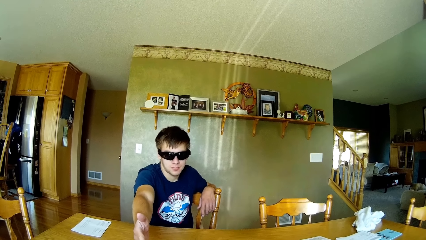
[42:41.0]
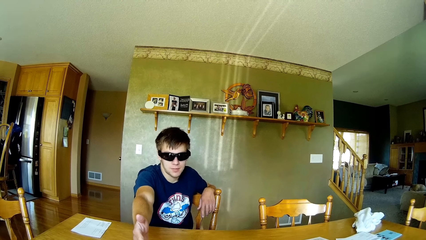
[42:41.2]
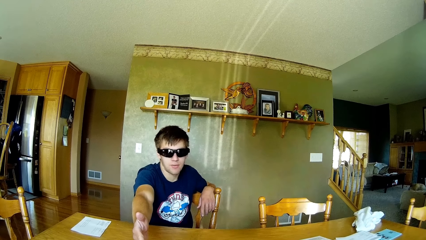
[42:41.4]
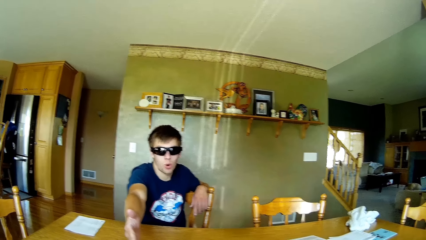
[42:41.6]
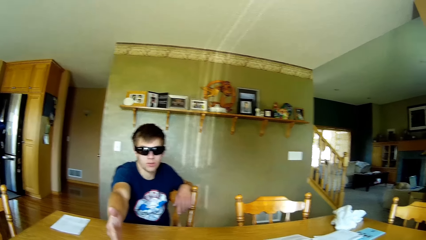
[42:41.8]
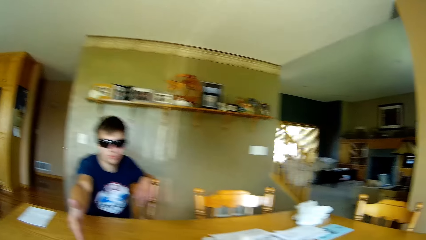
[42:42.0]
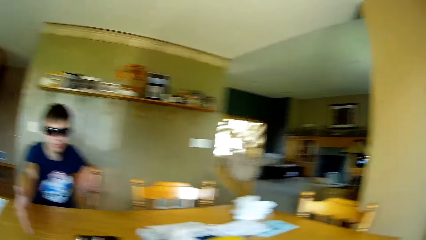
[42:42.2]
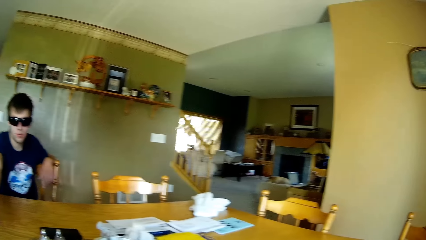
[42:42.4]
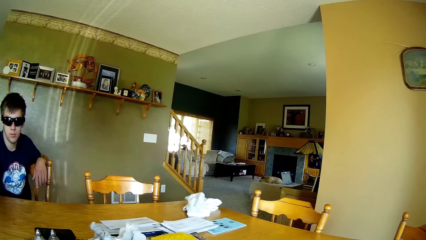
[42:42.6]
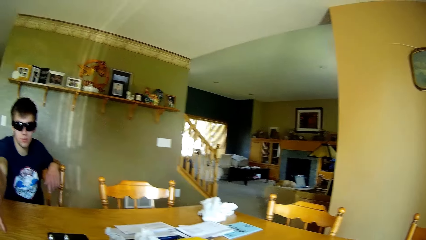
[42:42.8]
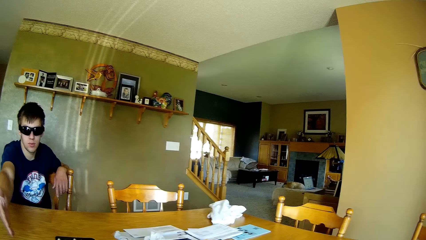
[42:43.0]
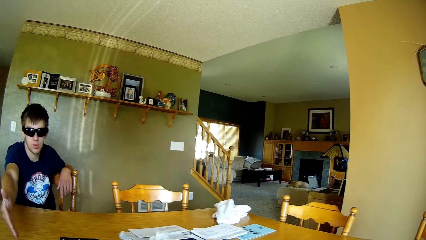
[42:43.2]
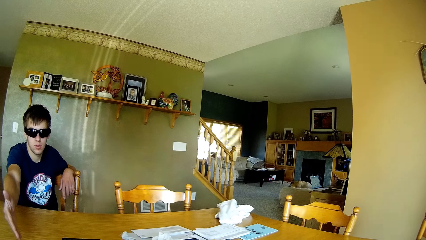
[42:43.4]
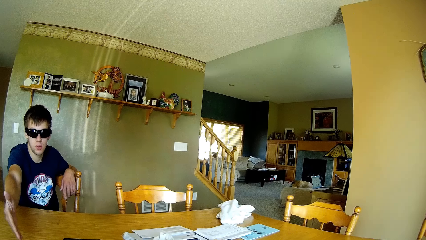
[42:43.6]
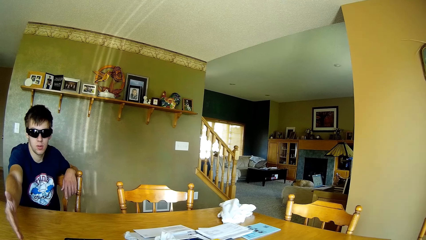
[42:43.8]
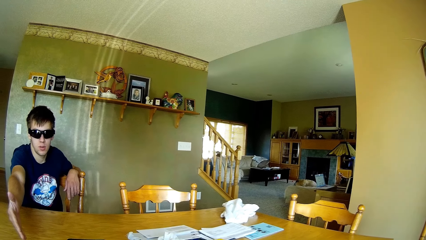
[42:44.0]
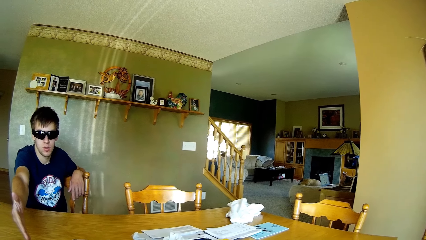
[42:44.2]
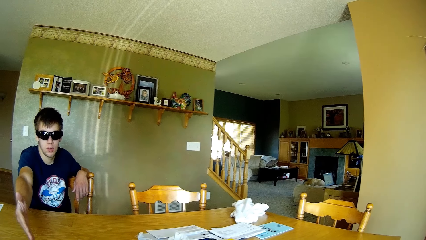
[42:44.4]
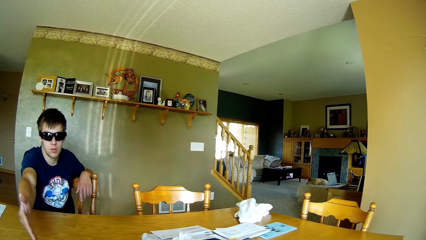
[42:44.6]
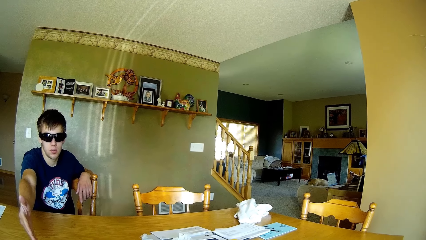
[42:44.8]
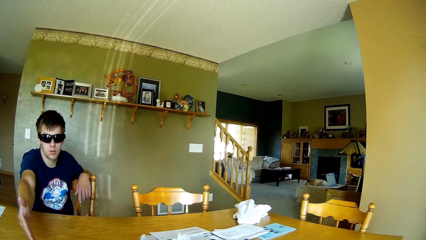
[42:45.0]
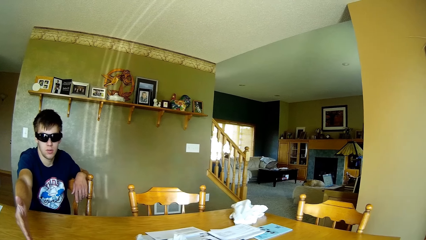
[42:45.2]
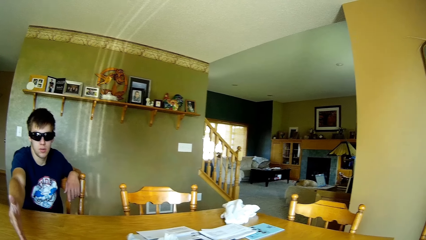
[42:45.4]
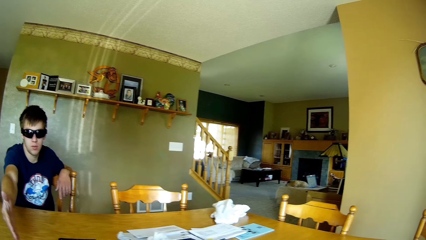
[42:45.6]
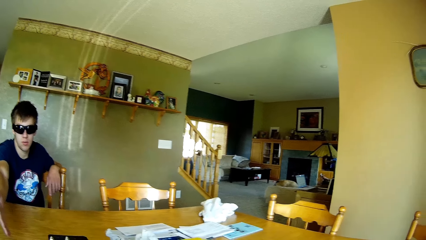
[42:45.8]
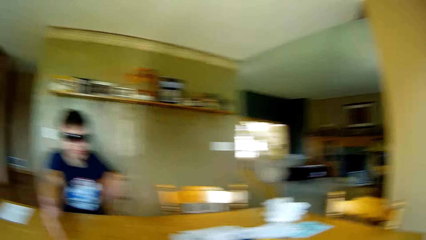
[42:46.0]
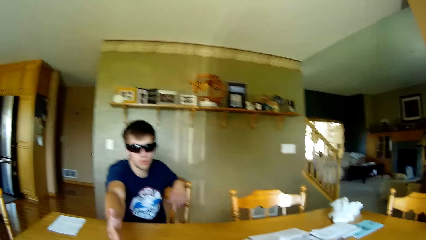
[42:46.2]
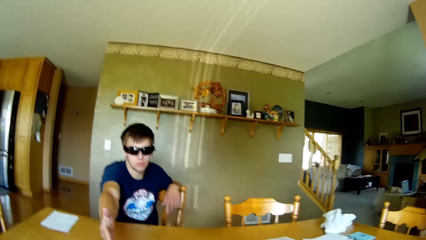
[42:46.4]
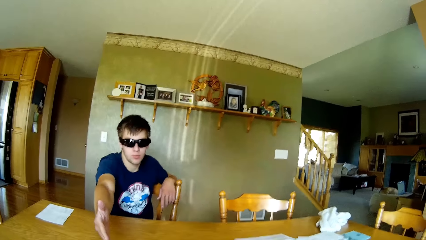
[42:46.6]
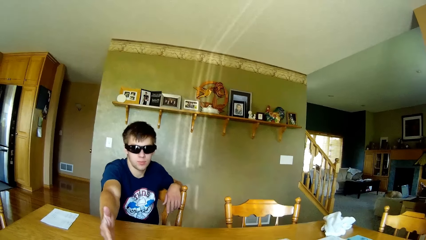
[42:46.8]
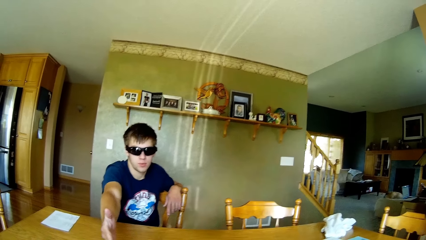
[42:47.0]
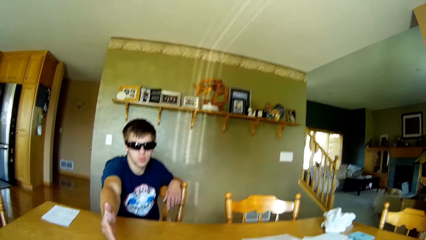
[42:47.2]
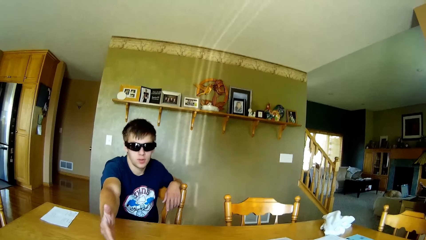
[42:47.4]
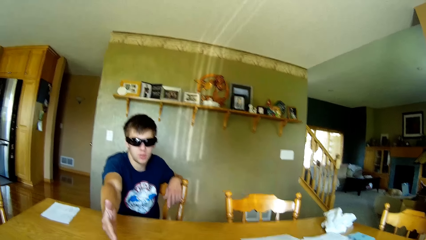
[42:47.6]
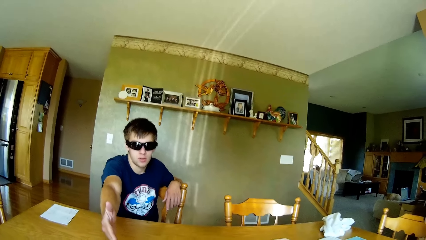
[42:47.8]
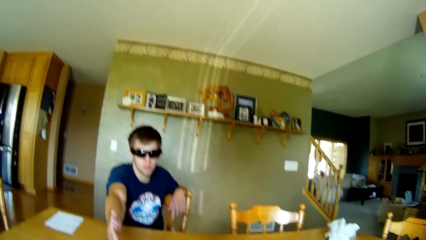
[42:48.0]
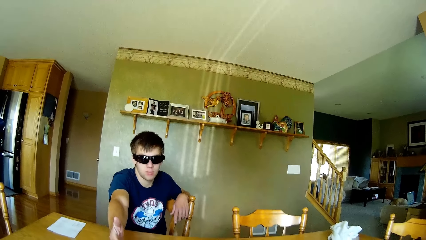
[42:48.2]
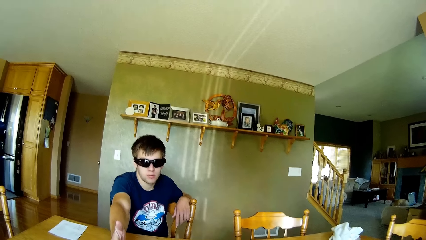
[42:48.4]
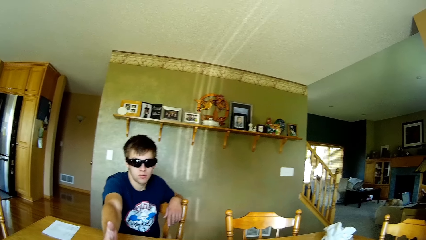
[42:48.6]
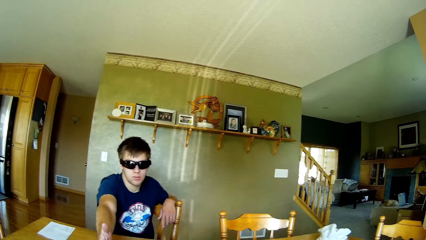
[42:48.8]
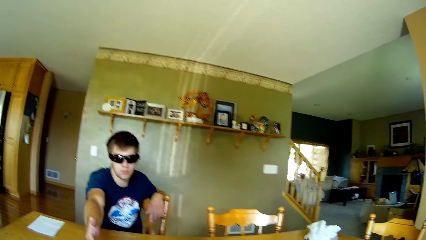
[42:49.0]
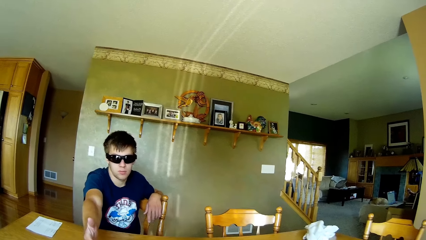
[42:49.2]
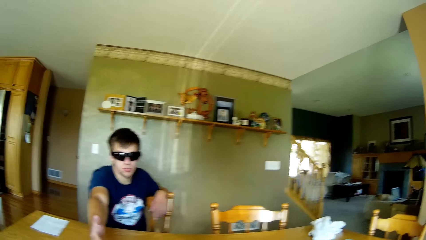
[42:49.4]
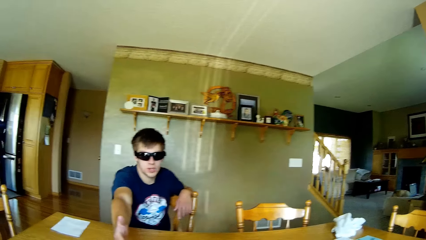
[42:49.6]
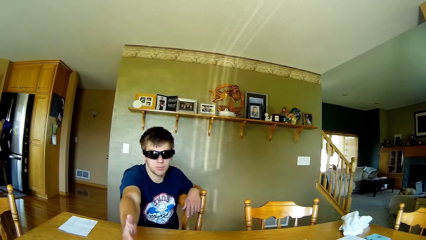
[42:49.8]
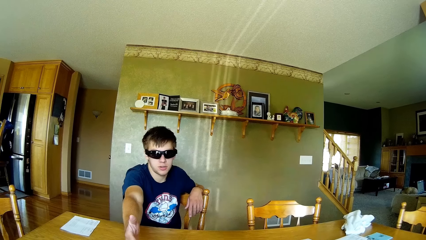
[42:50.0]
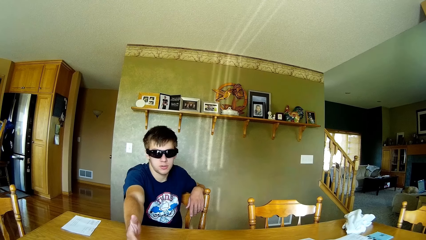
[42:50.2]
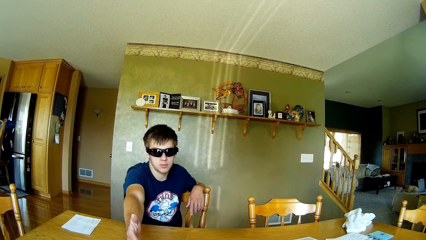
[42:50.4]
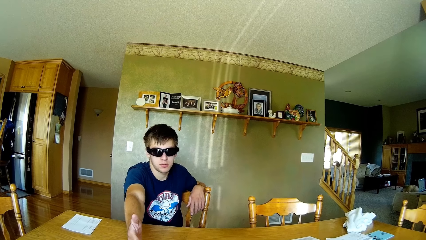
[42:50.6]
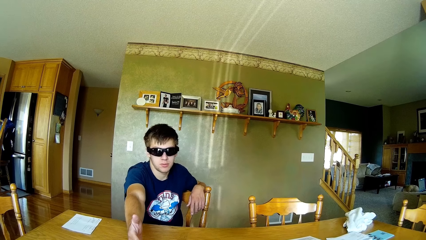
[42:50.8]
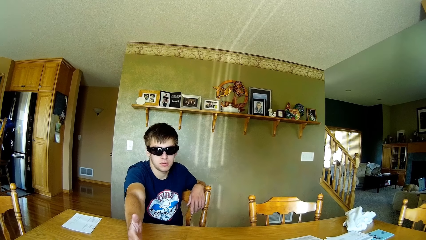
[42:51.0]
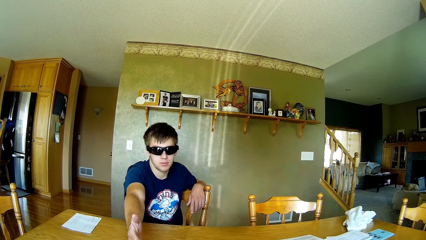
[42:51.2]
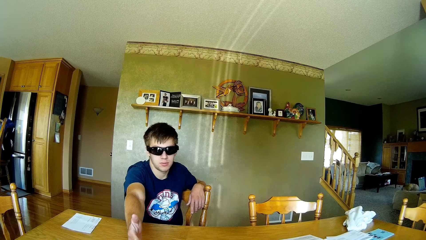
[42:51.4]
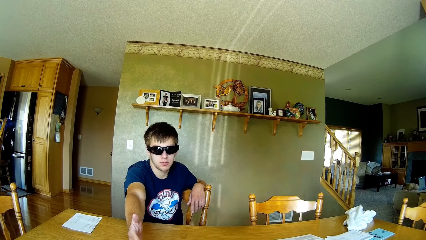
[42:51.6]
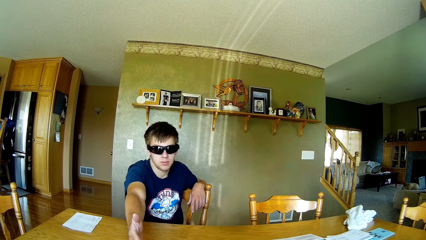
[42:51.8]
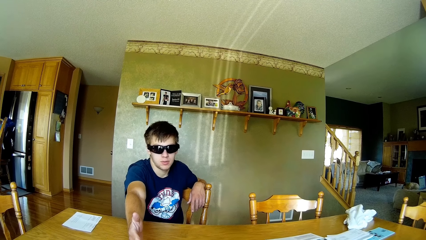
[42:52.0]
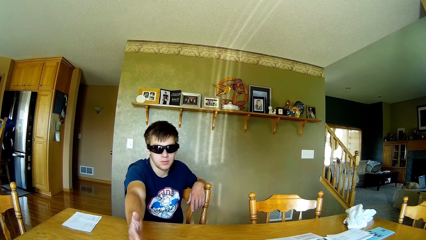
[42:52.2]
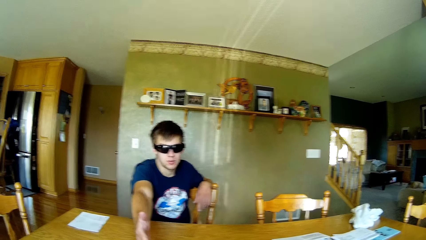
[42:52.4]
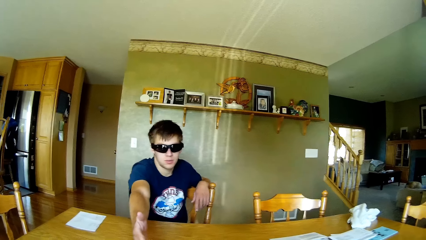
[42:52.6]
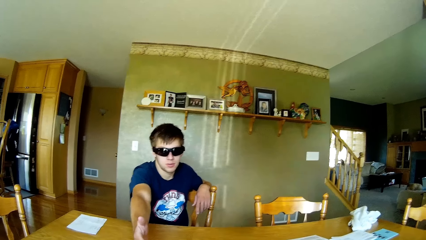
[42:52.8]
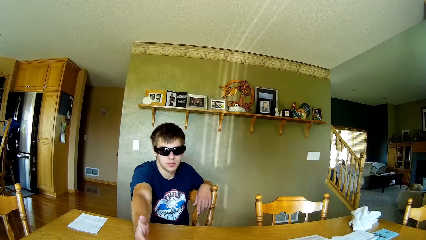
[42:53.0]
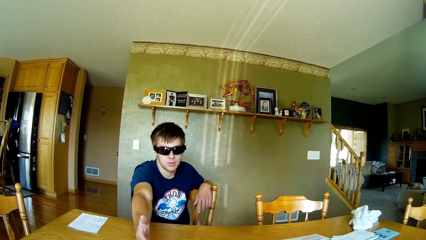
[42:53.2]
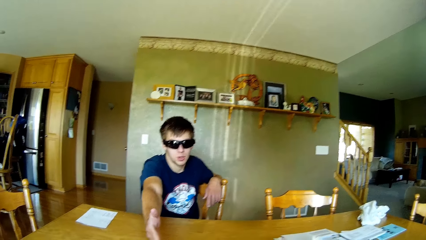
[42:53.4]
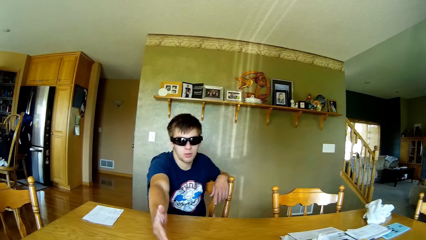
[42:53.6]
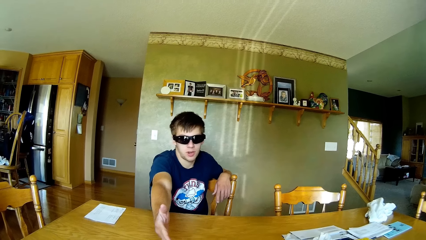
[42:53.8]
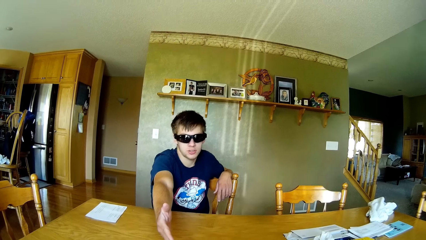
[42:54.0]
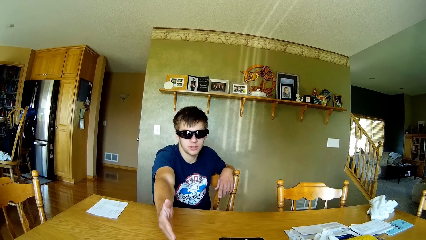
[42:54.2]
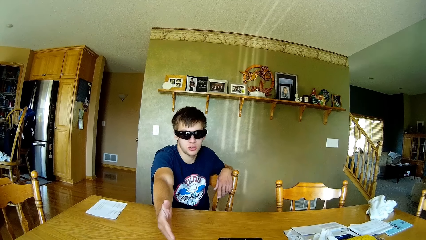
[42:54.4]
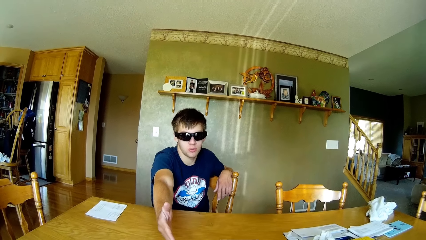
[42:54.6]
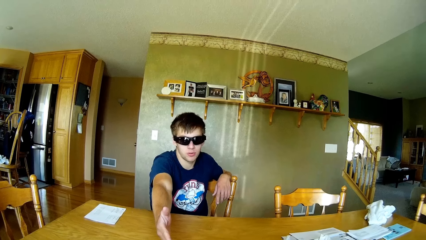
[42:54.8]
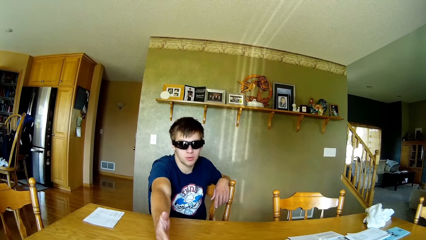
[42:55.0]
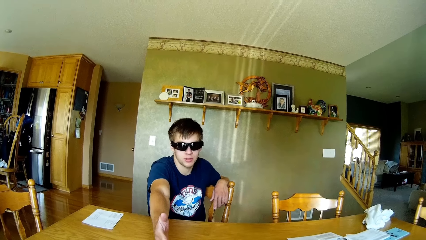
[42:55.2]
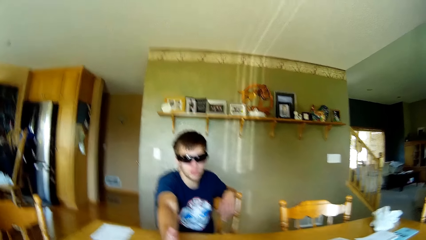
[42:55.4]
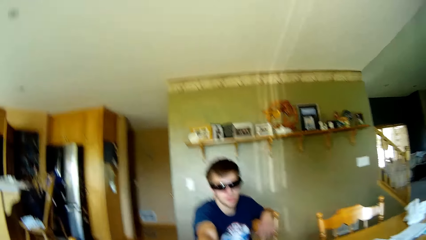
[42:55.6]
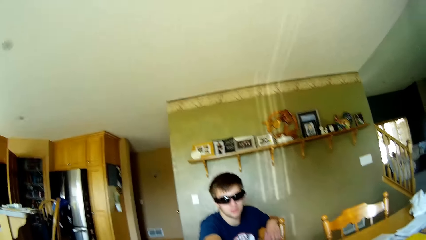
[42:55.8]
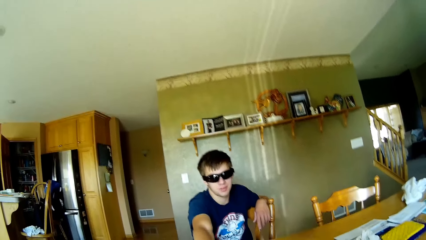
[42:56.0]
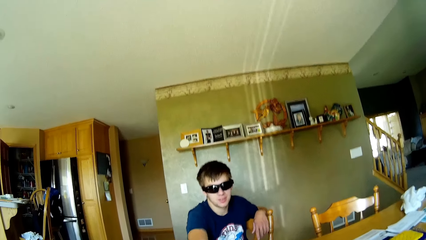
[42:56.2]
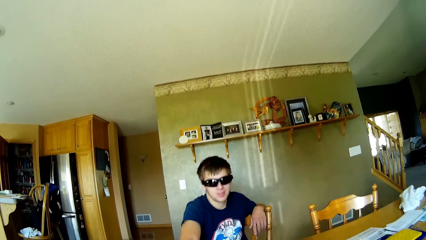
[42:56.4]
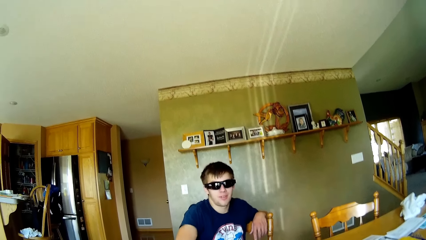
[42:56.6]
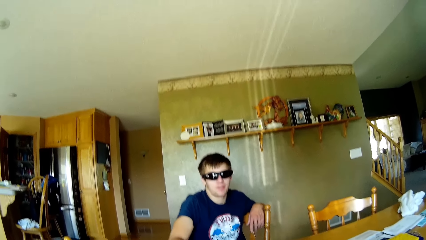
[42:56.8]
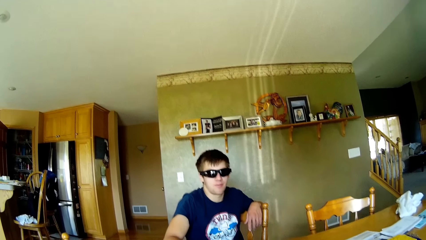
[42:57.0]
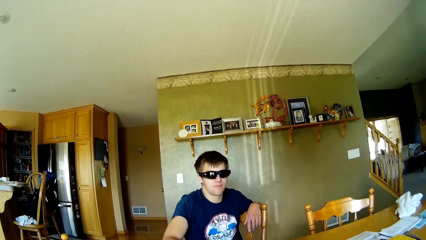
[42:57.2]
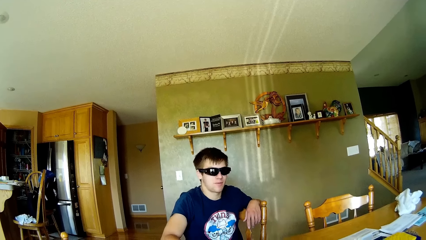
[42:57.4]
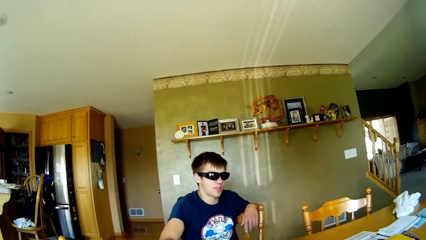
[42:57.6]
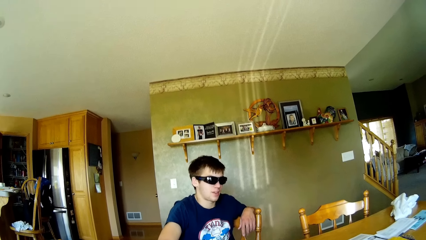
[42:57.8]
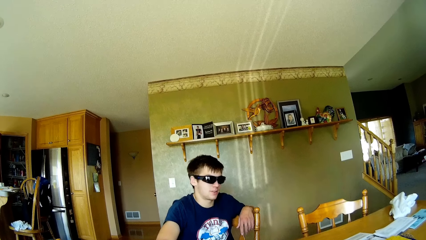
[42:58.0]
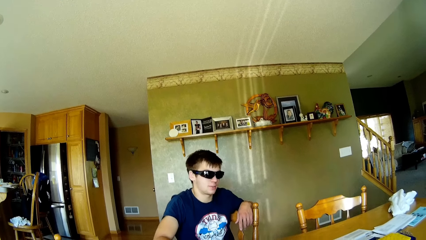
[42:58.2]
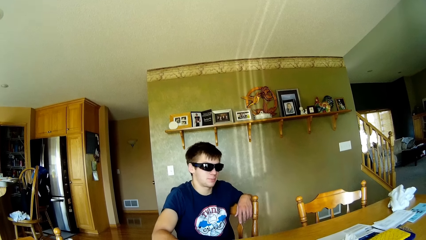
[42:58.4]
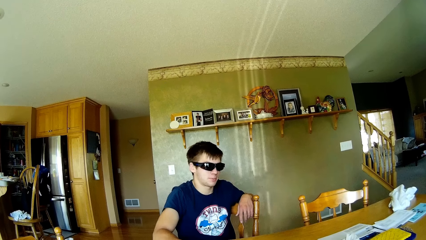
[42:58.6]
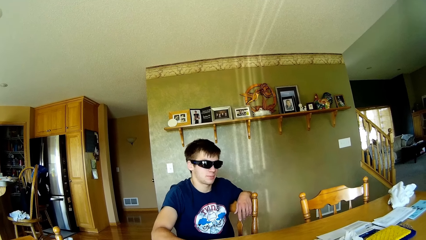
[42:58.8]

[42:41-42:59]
The camera wearer talks to the person. The person puts his hand on the table. The camera wearer places a hand on the table. They talk to the person.
